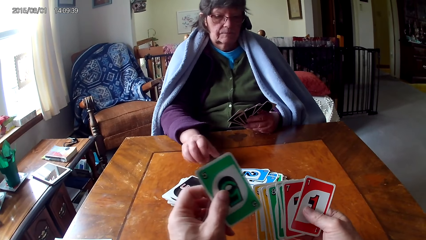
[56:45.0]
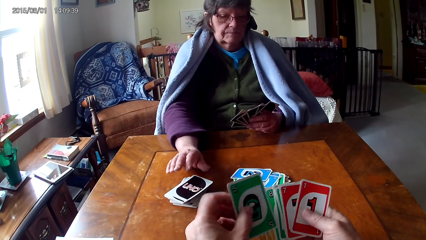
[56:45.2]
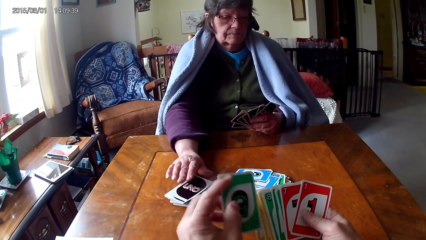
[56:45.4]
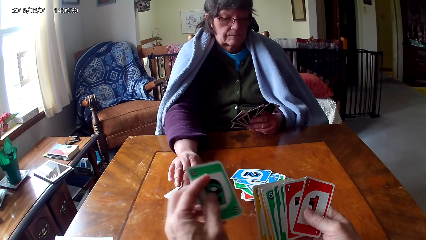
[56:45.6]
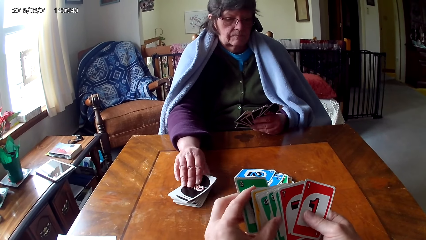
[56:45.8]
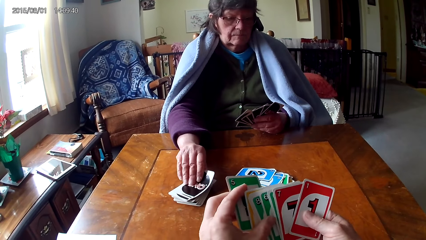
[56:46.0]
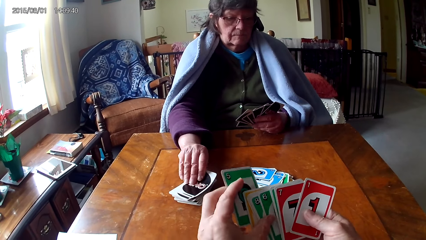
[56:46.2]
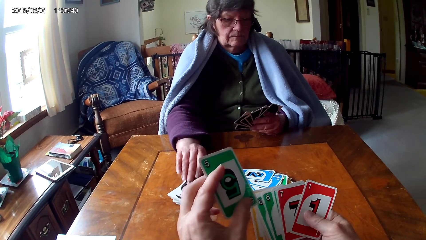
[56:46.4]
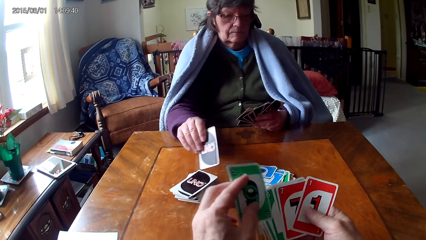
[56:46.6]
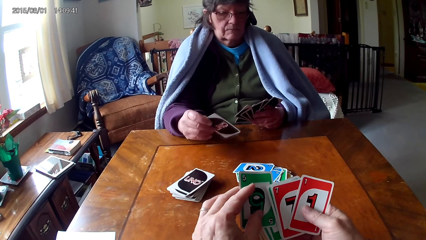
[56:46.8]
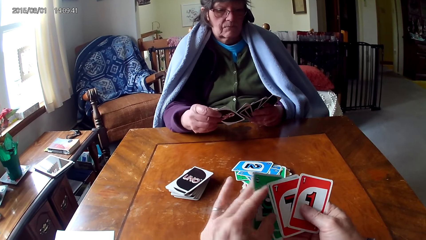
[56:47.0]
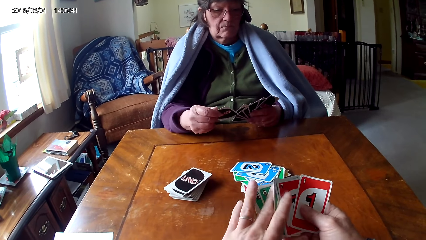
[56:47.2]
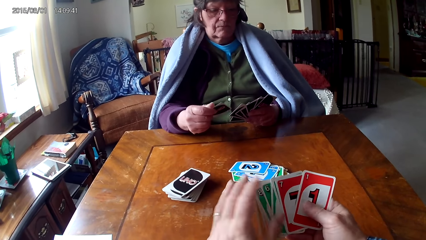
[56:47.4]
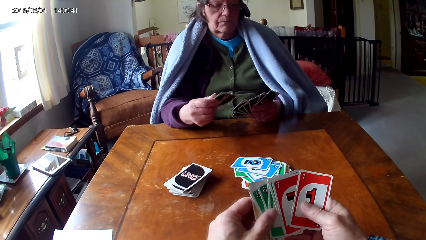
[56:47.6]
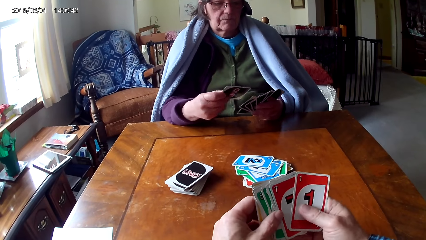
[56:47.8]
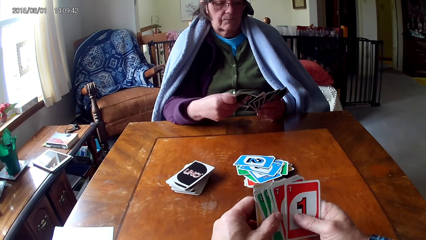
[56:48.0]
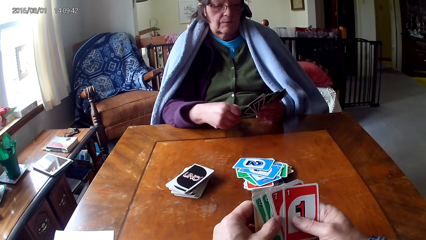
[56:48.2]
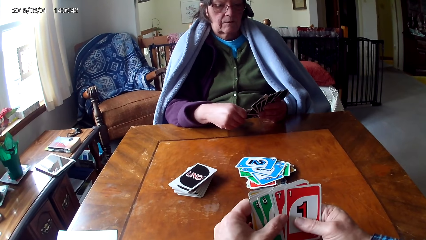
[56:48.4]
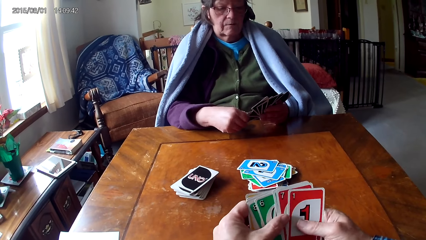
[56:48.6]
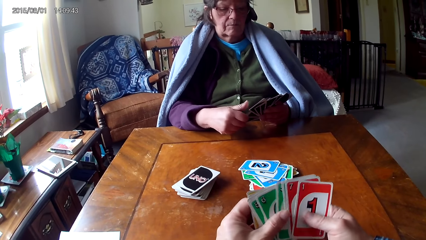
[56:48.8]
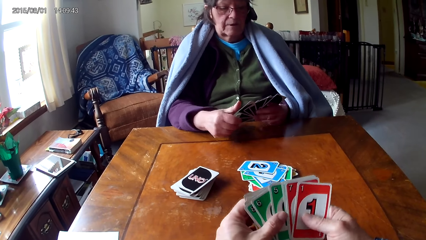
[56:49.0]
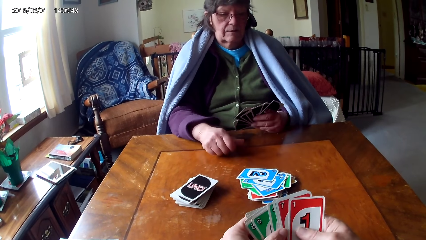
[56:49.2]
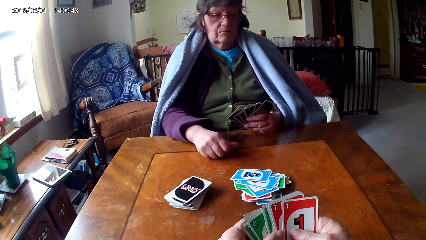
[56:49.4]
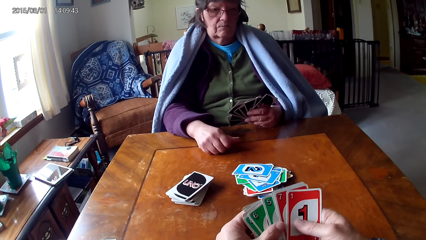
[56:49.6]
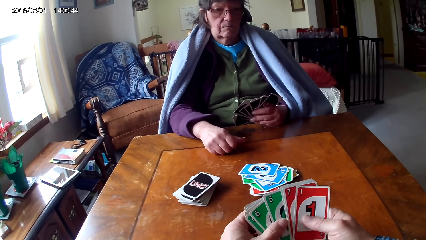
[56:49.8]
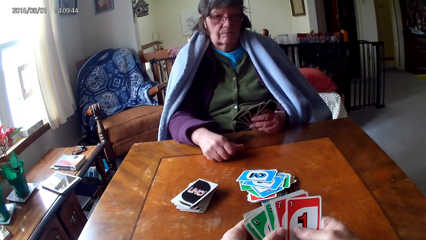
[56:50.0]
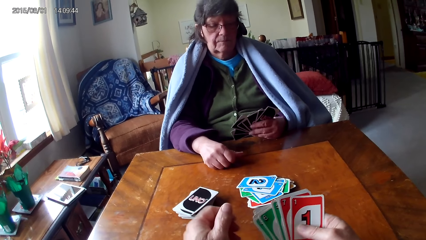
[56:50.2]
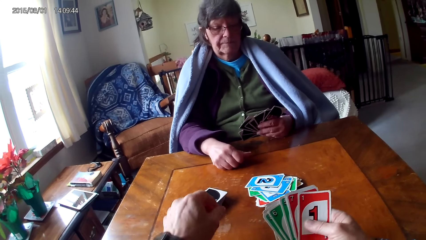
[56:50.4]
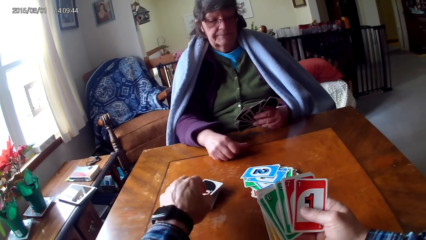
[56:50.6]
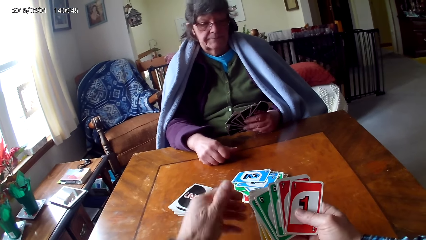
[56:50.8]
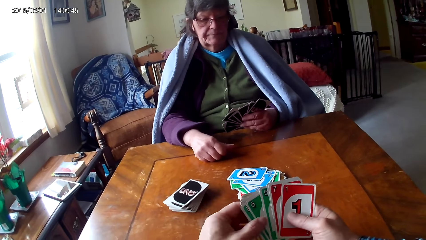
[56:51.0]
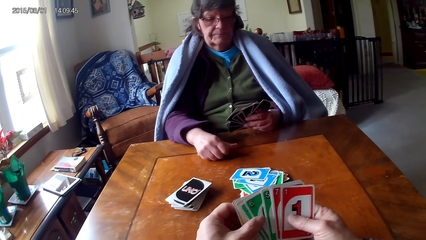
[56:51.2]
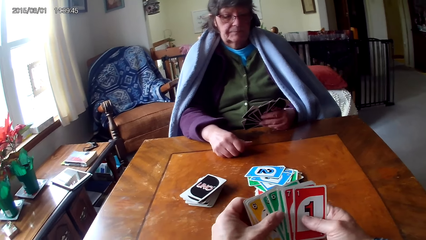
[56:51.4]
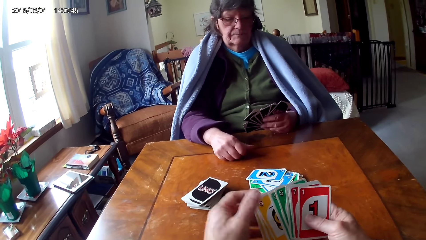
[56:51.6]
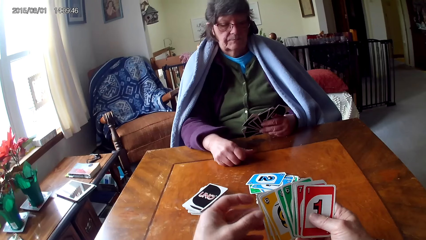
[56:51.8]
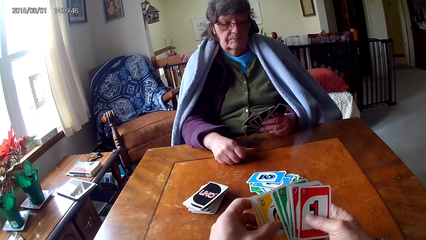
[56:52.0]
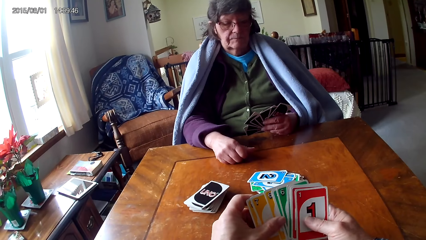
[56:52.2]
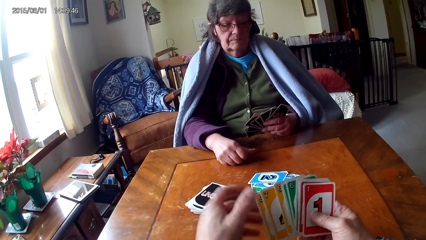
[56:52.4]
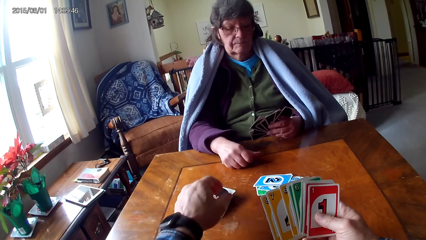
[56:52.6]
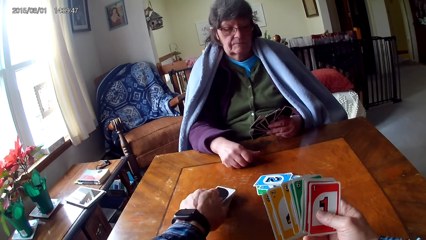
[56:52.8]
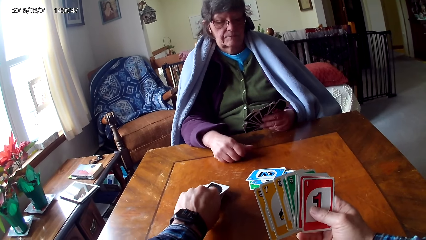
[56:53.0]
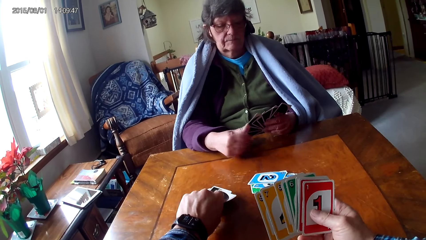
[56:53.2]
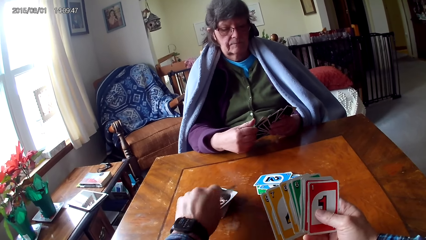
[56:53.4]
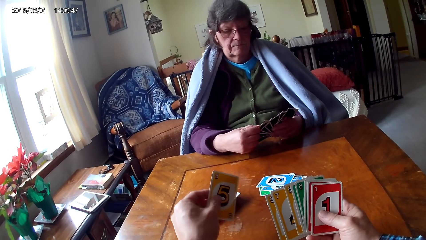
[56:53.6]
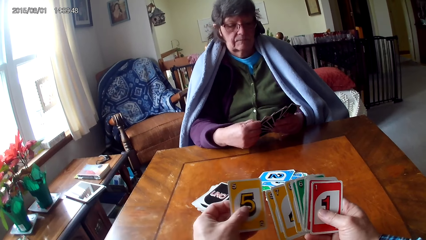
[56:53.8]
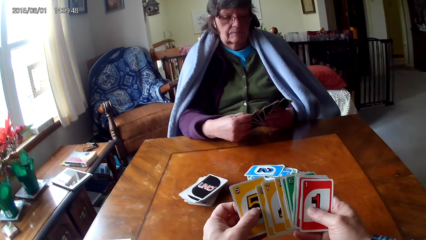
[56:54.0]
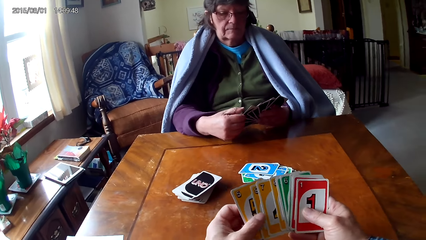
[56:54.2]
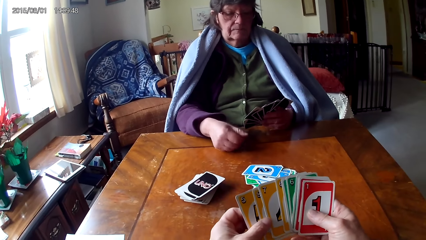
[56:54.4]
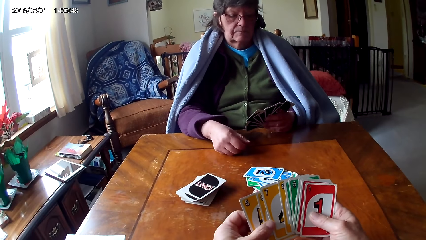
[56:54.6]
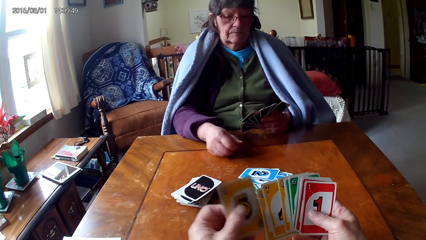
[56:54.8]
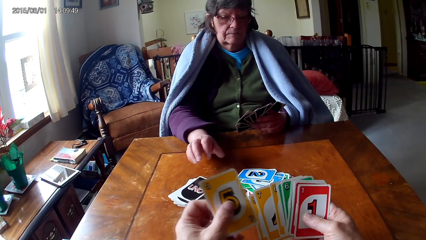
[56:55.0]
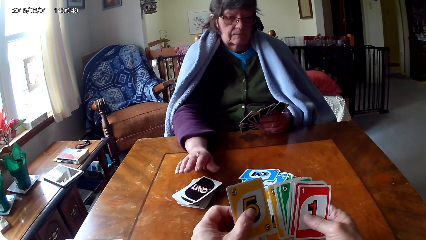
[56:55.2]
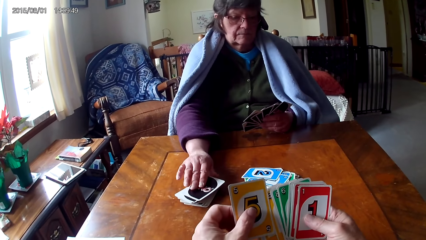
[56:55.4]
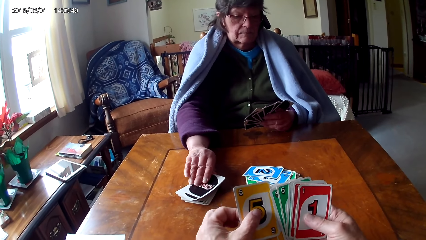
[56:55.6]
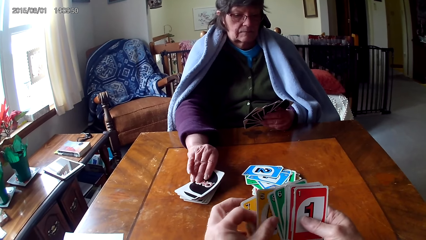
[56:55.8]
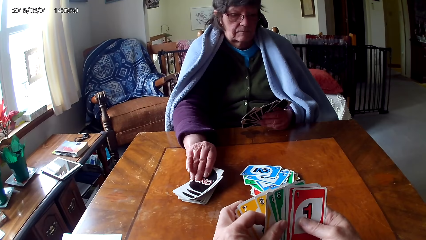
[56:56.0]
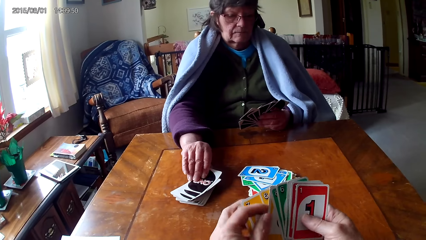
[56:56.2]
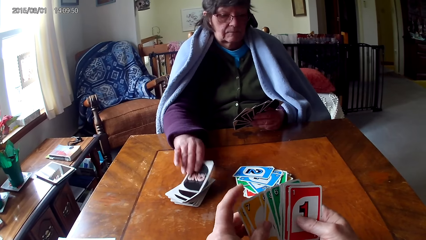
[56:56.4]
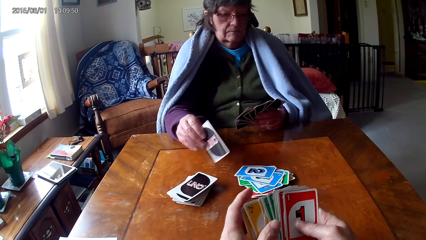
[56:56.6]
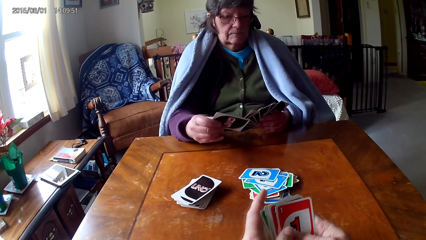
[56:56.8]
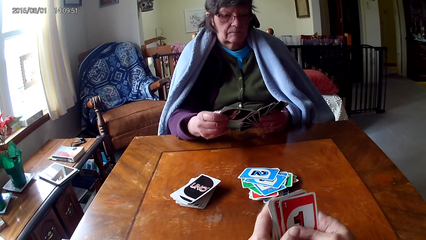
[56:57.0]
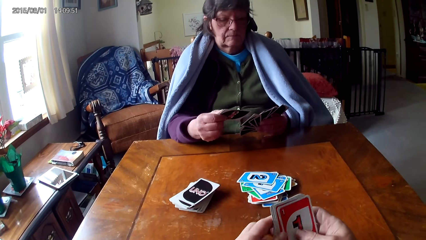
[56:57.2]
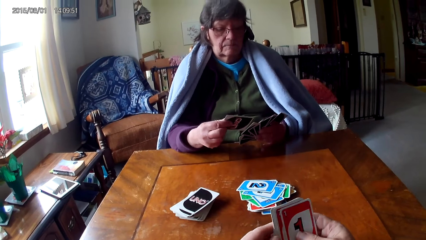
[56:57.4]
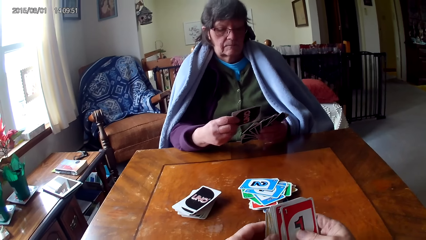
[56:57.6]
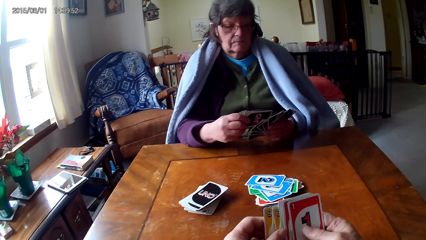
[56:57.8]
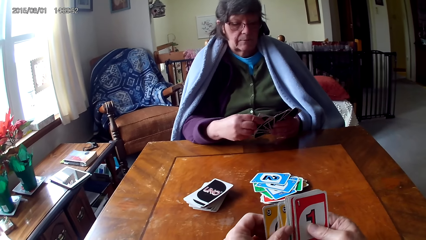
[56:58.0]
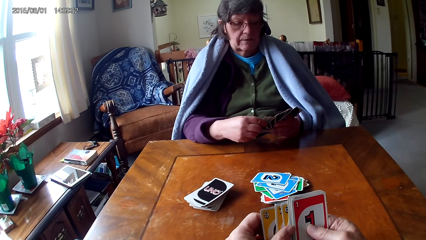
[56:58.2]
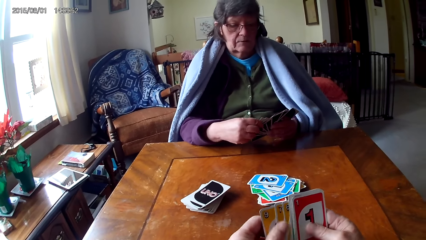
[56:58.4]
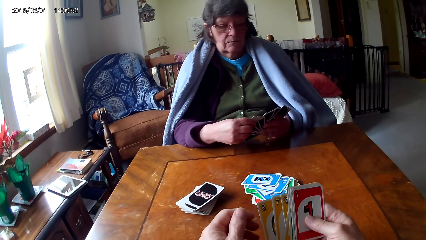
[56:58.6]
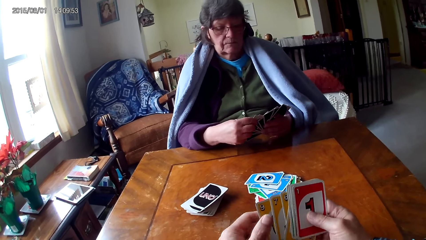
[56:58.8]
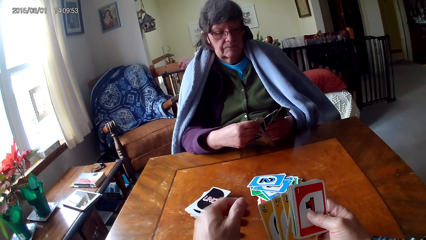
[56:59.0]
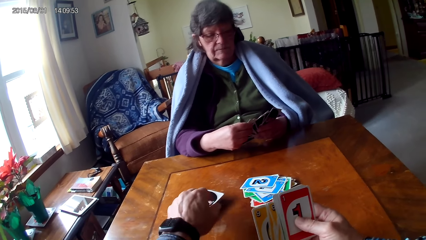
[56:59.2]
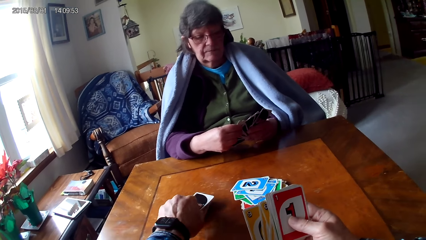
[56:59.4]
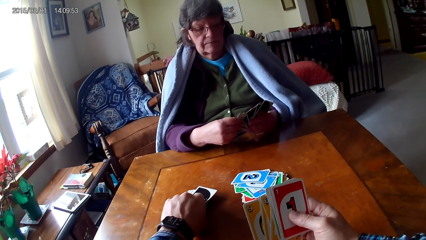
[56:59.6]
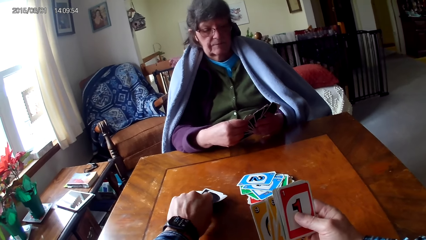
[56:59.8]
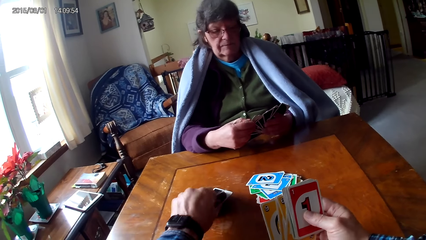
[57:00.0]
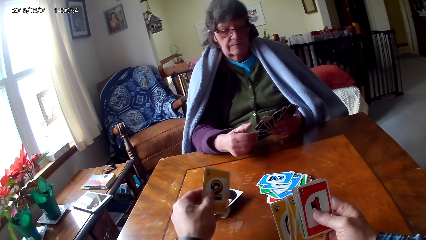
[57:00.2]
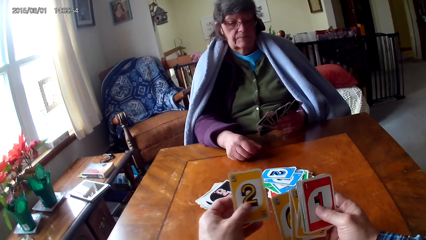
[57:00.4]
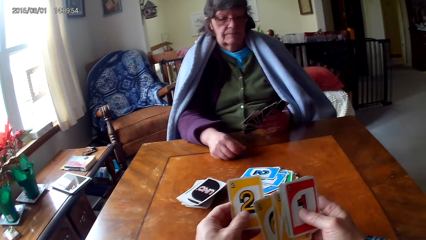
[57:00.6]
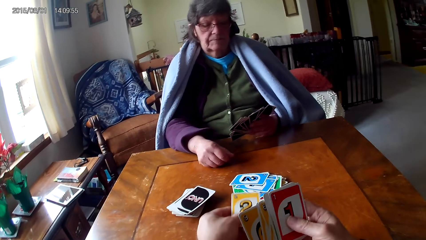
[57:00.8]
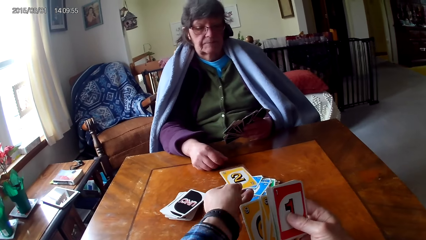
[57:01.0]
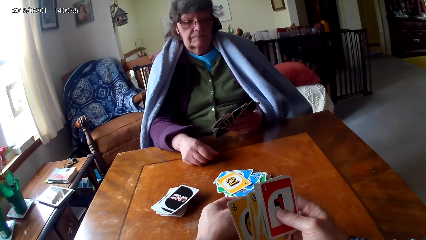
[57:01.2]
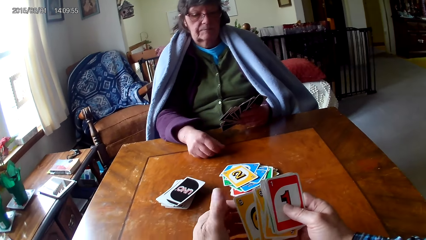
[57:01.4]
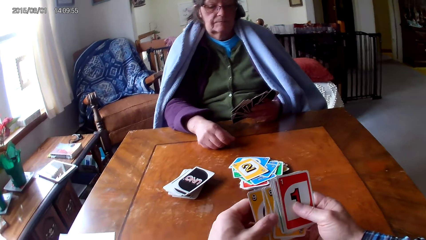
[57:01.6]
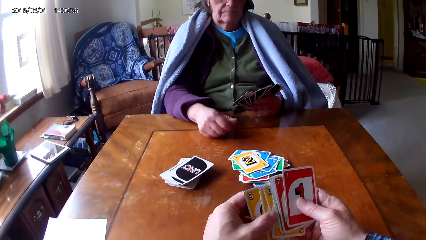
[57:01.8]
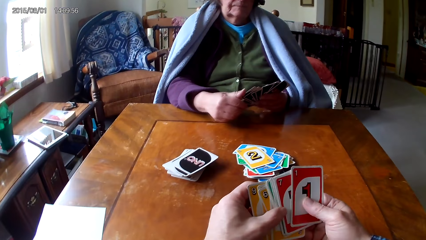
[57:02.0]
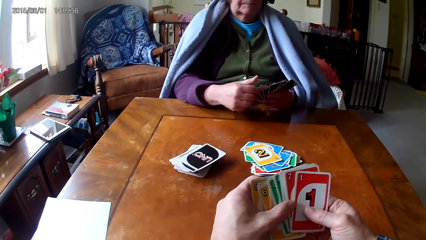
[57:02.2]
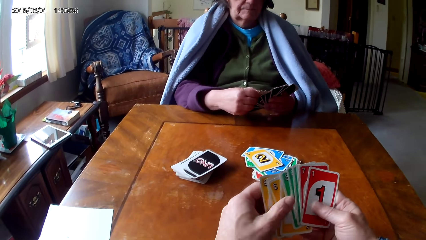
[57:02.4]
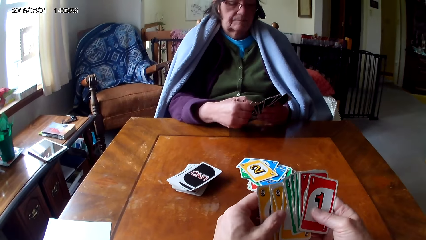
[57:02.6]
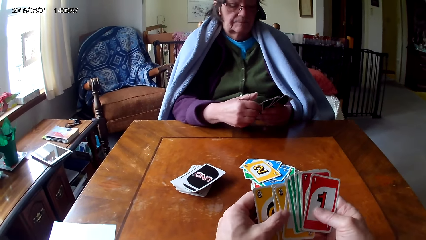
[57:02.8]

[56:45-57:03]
The camera wearer arranges the cards. They pick up a card and arrange the cards. They pick up a card and put the card on the table. They play the game of cards with a woman.
